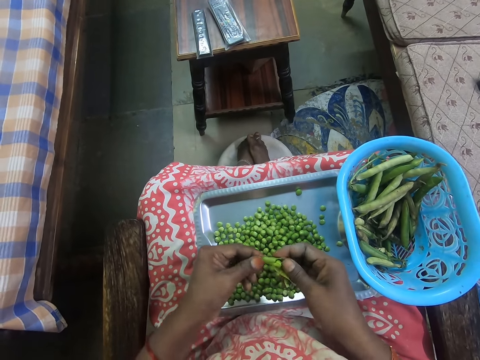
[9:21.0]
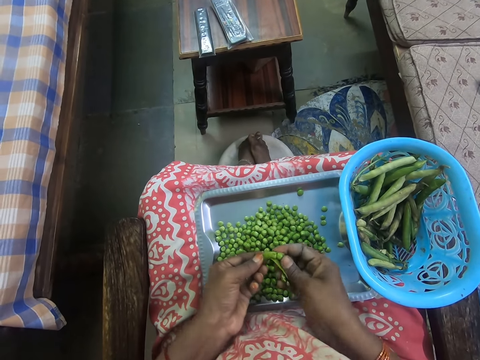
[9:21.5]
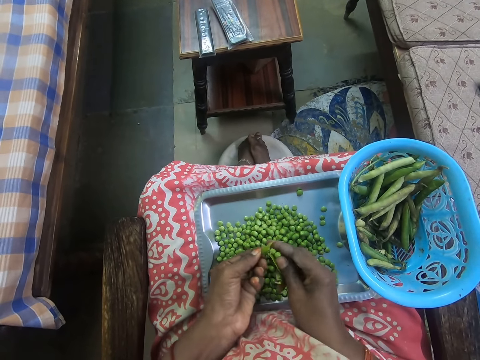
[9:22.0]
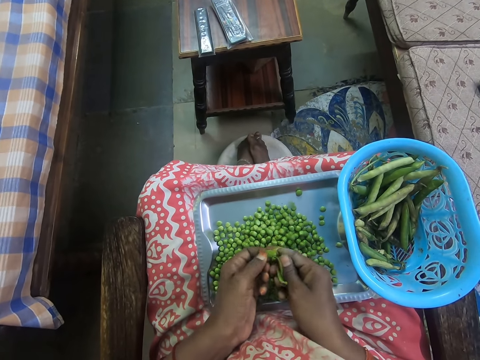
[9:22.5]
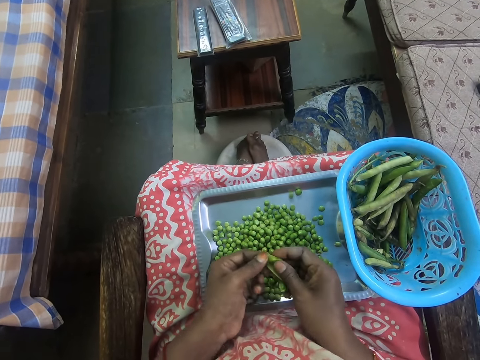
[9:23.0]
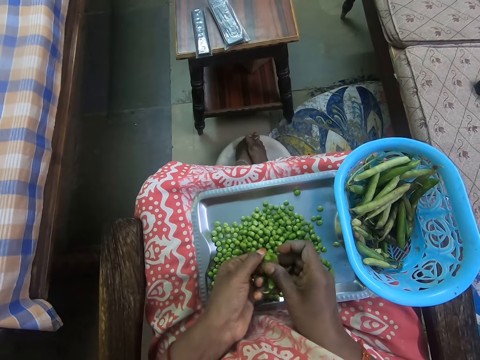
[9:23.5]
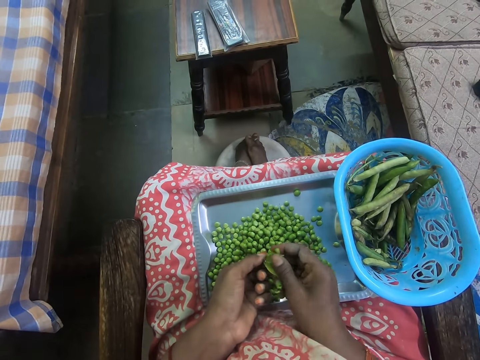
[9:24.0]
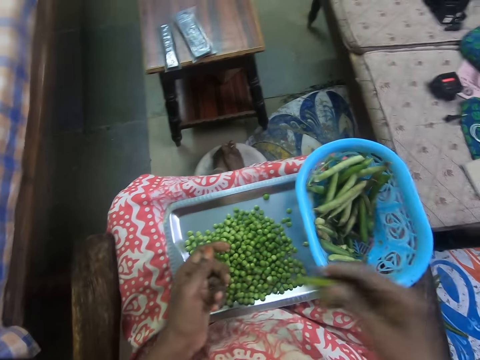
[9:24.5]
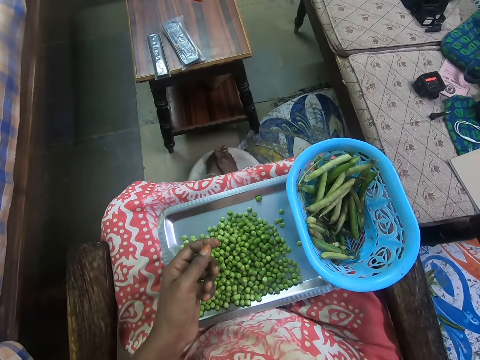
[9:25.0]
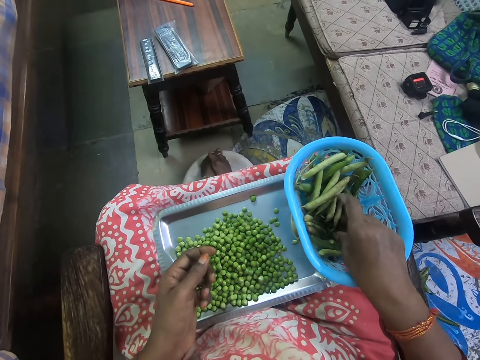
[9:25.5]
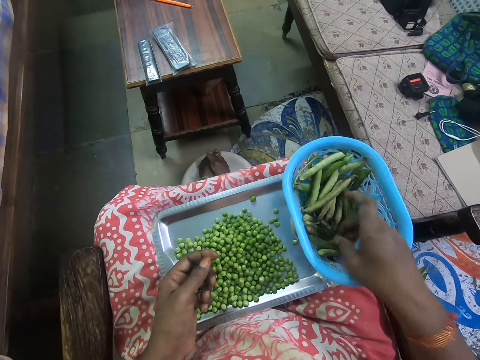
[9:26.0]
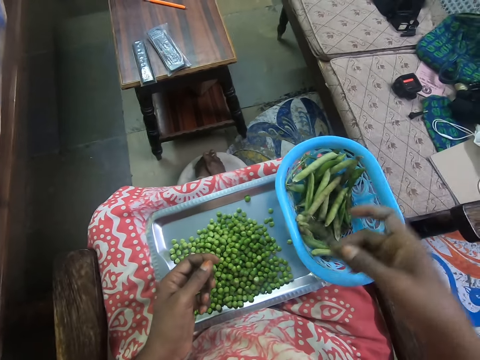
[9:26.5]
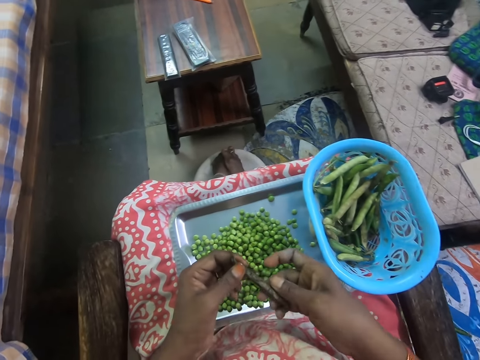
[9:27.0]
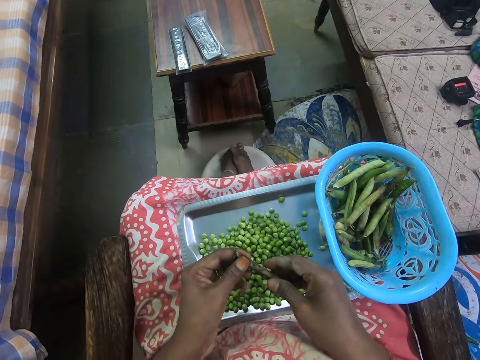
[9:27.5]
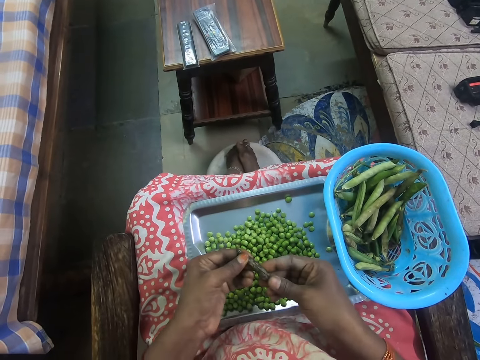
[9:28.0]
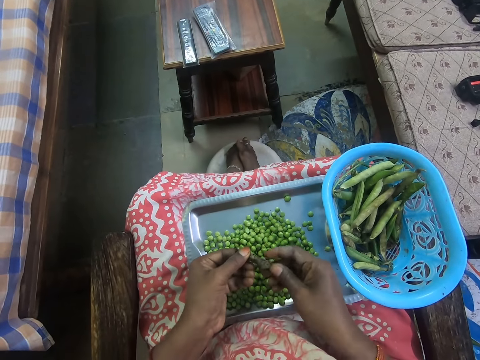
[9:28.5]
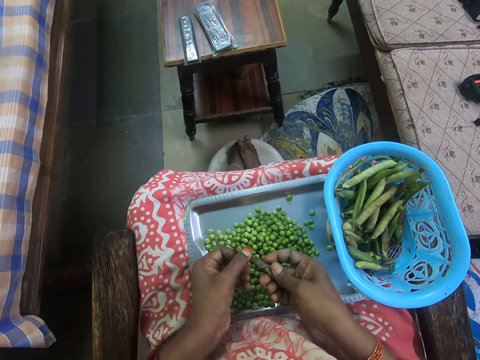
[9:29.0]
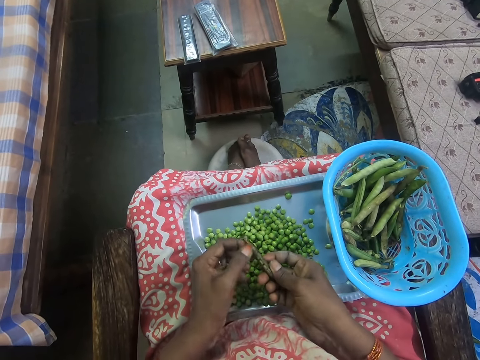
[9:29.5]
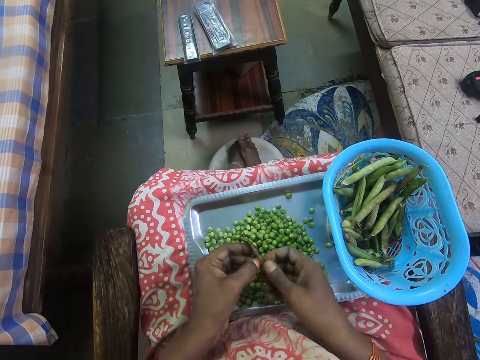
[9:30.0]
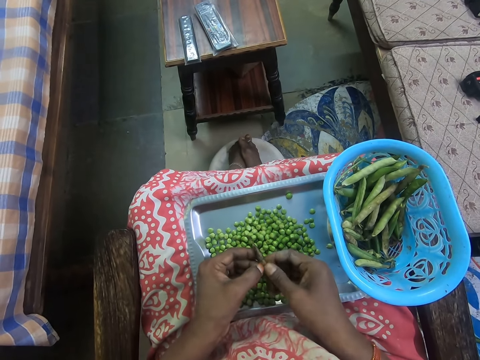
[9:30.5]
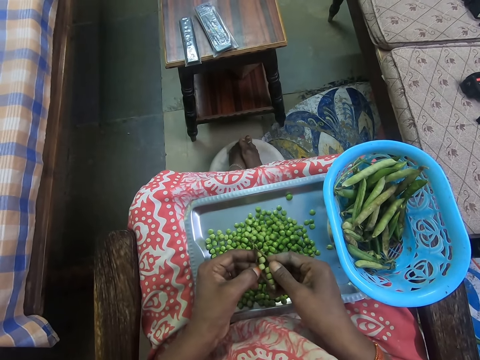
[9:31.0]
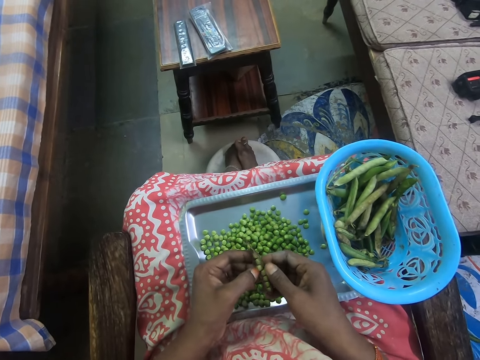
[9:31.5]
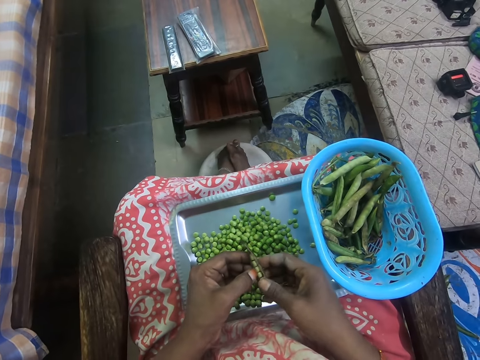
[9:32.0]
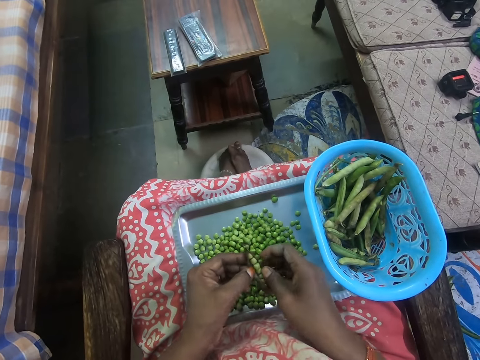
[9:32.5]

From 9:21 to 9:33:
The camera wearer removes the peas from the pod. They drop the shelled pea pod. They pick a pod of peas. They remove peas in the pea pod. They peel the pod of peas.

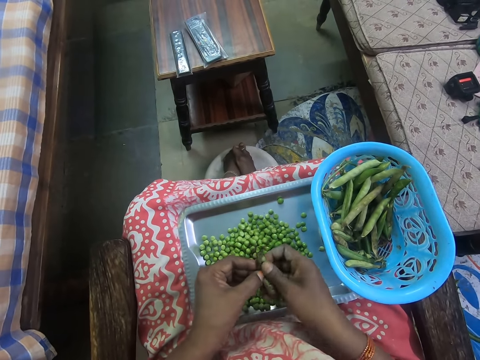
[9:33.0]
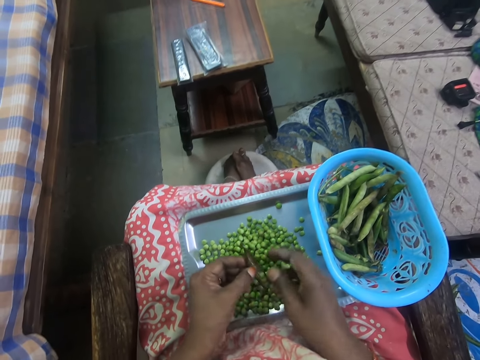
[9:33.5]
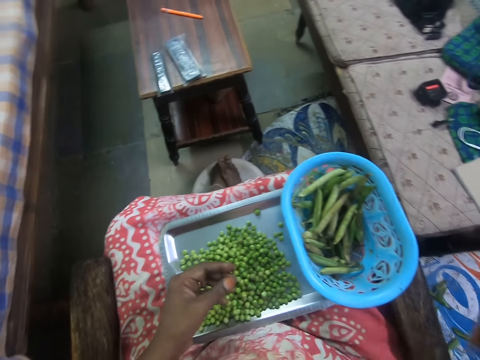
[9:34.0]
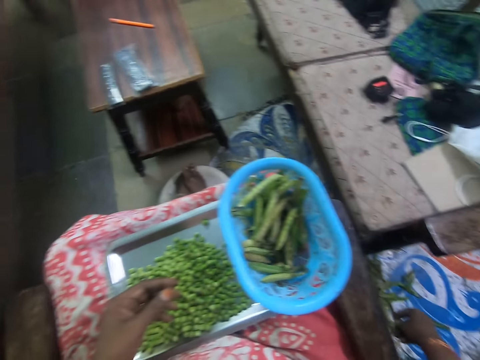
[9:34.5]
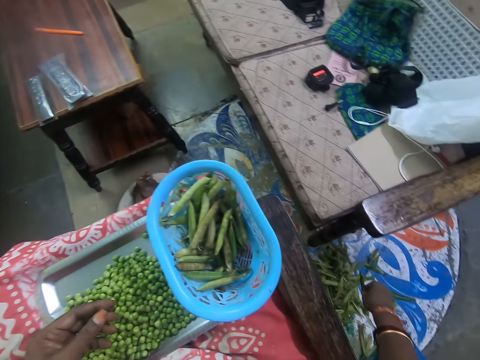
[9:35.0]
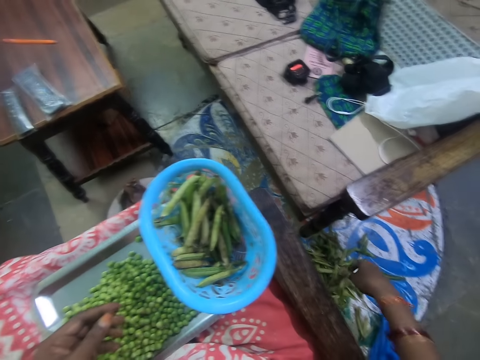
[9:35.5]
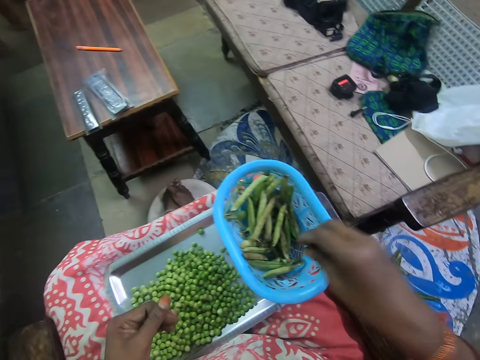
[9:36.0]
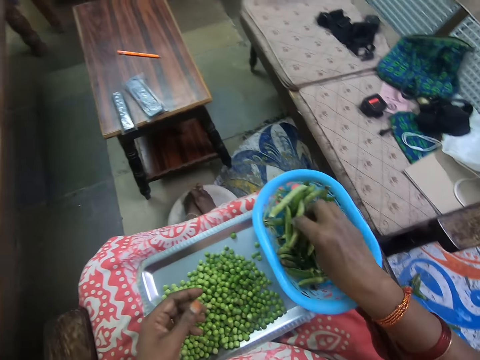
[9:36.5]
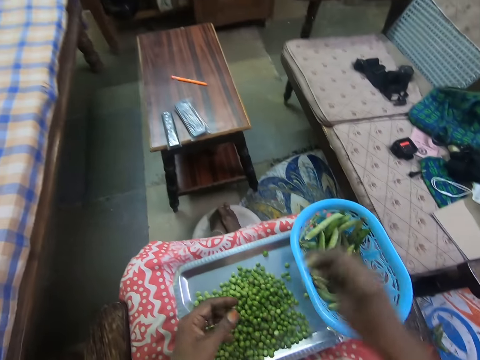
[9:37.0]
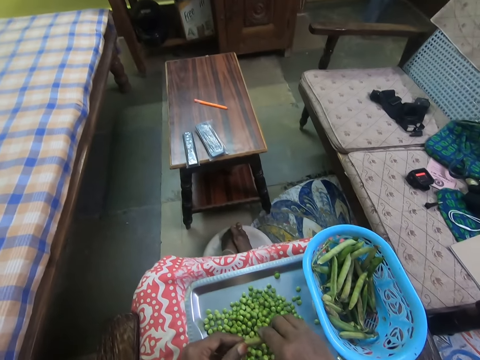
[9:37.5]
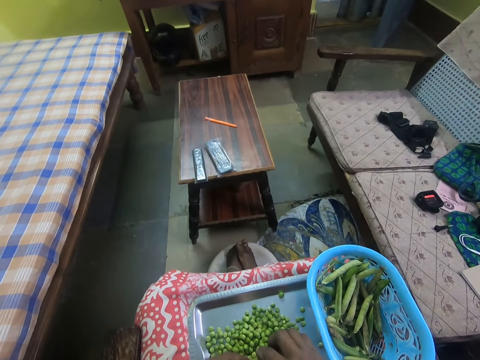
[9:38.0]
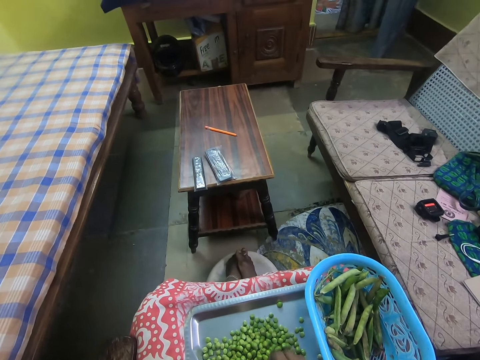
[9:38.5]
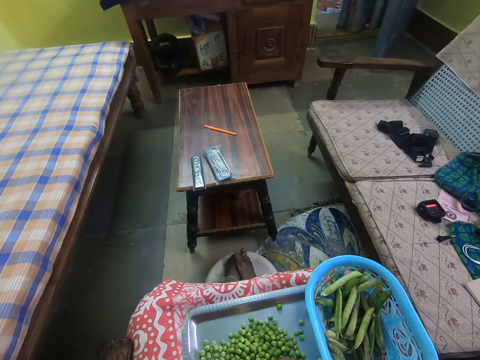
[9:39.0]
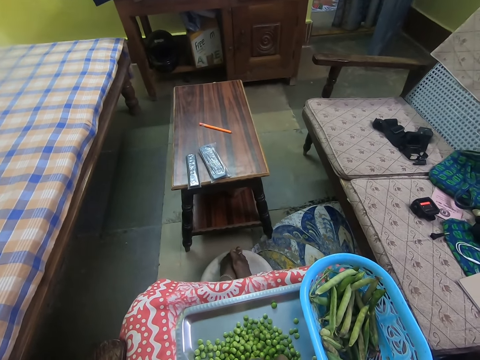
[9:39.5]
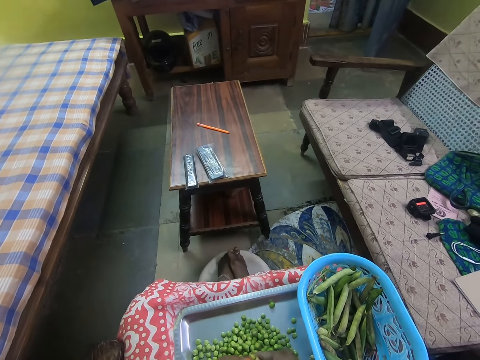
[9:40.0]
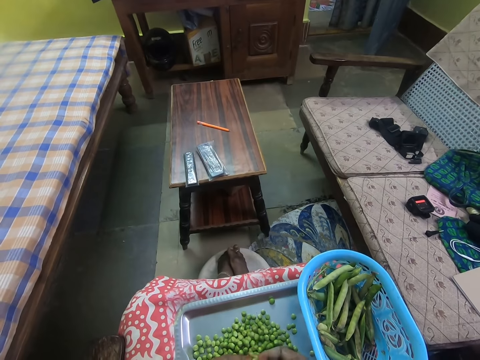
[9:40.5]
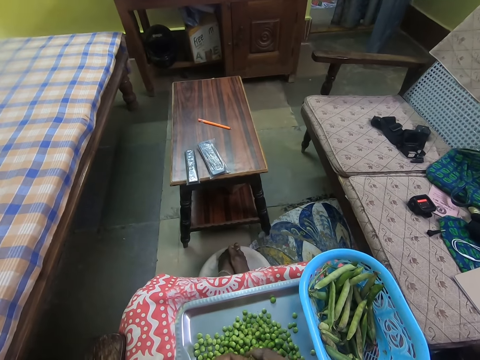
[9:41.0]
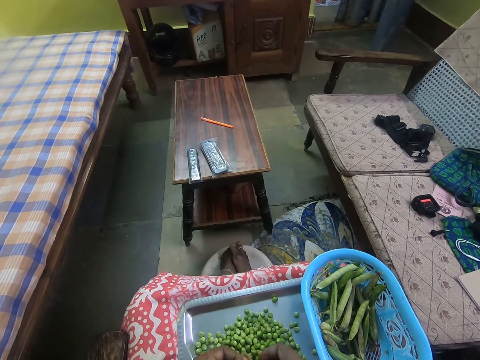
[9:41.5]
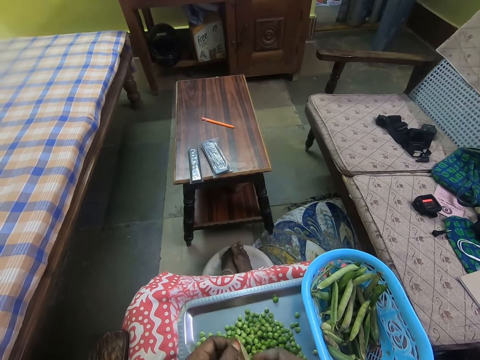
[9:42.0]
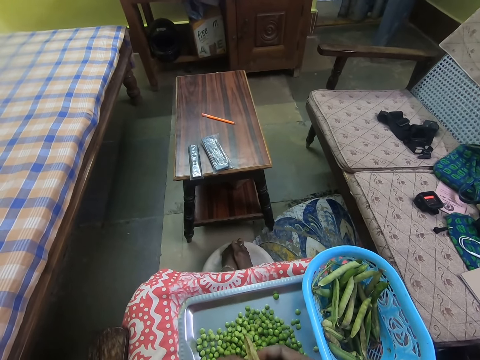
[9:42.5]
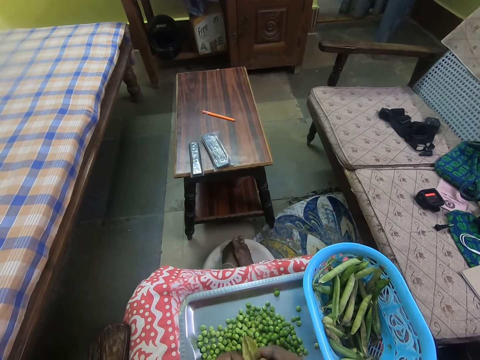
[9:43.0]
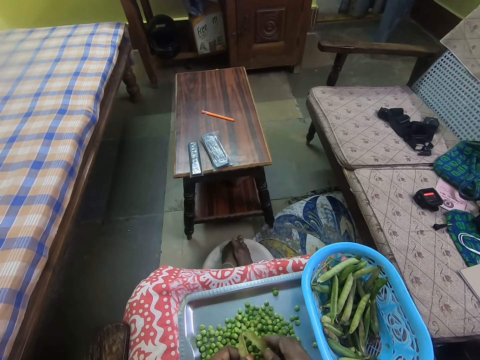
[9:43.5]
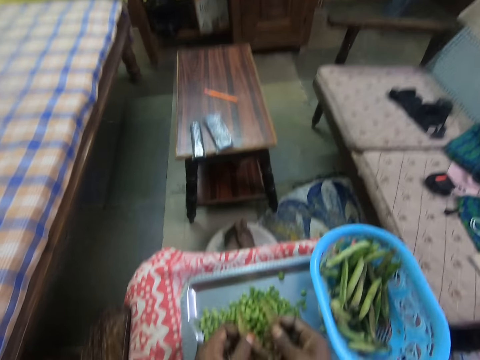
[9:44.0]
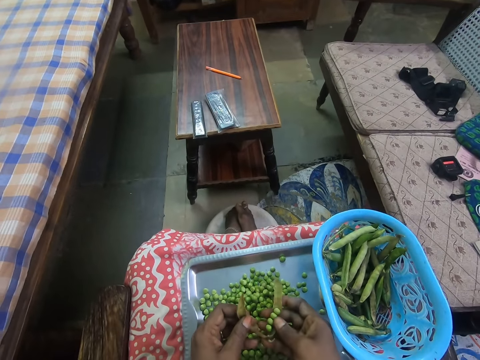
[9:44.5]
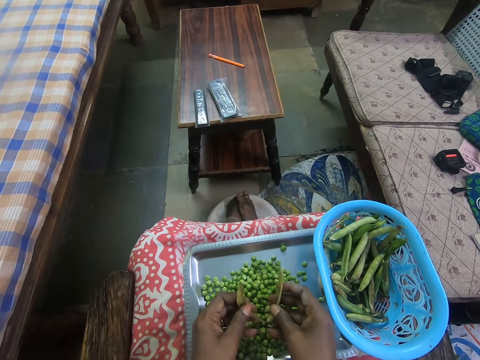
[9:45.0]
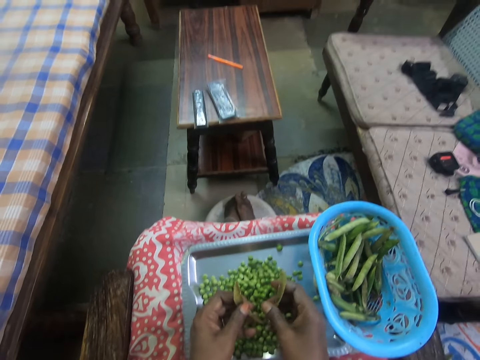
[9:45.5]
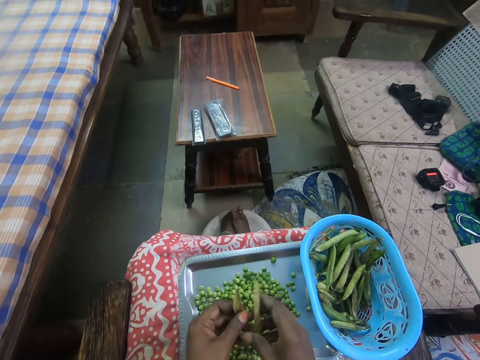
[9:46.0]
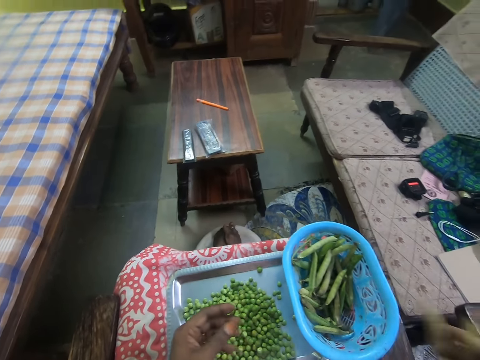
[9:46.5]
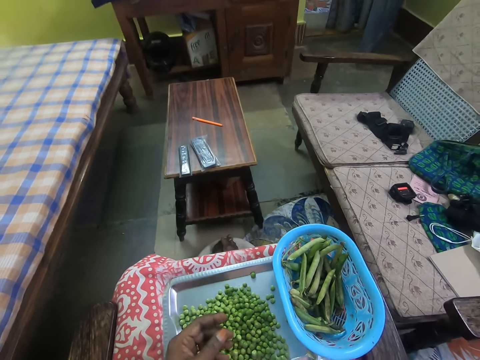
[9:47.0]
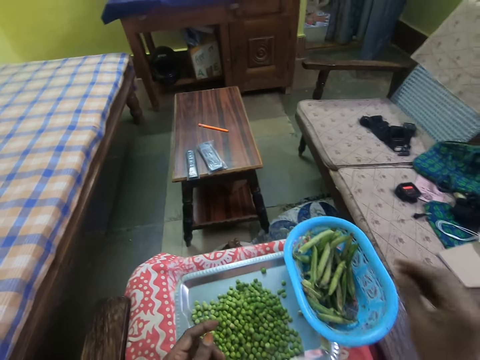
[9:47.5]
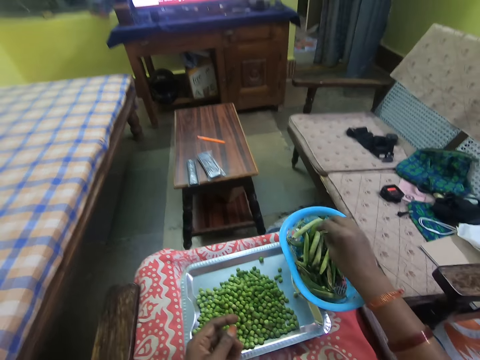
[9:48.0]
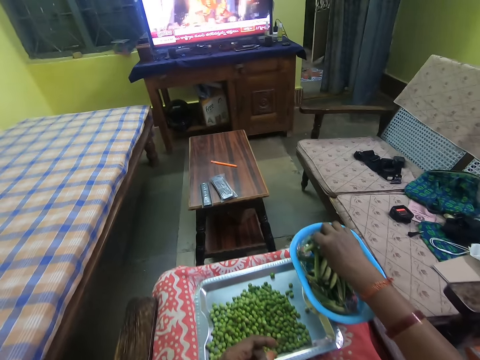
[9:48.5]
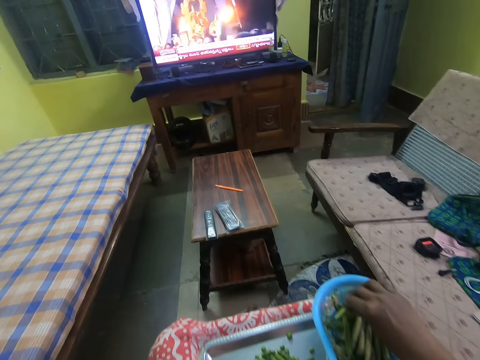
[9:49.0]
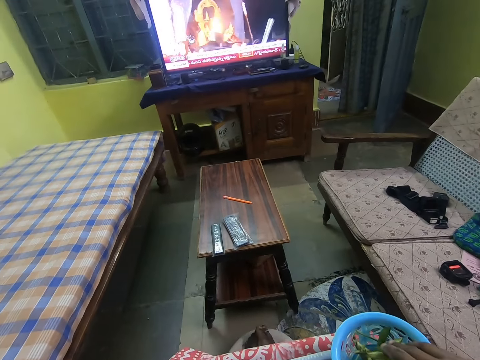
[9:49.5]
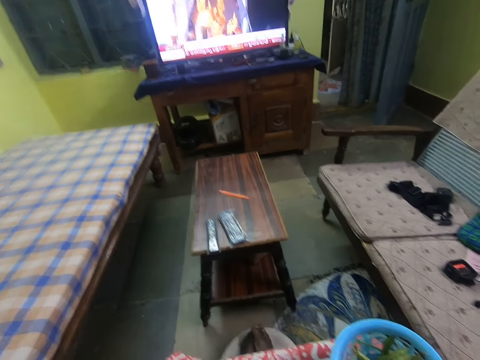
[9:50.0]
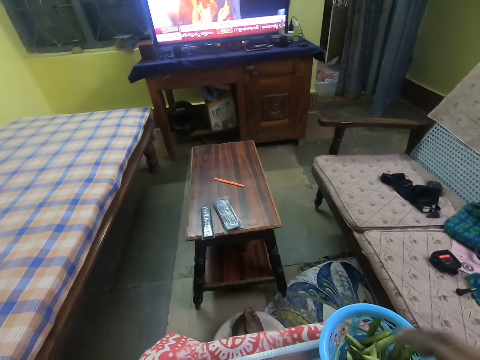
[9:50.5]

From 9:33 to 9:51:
The camera wearer removes the peas from the pod. They drop the shelled pea pod. They pick a pod of peas. They remove peas in the pea pod. They peel the pod of peas. They remove the peas from the pod. They drop the shelled pea pod. They pick the pod of peas.
